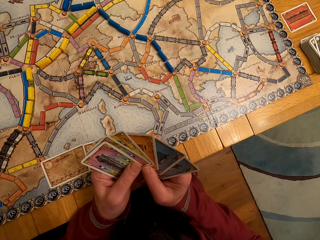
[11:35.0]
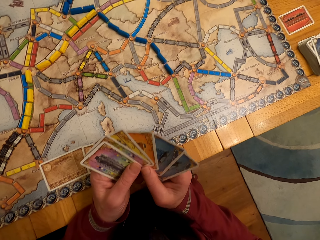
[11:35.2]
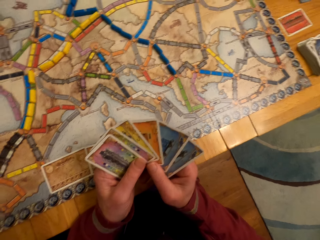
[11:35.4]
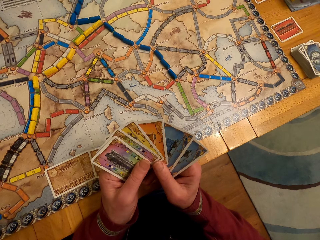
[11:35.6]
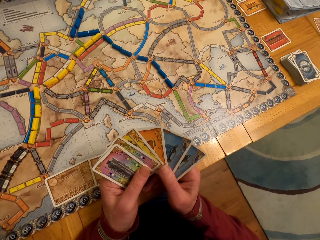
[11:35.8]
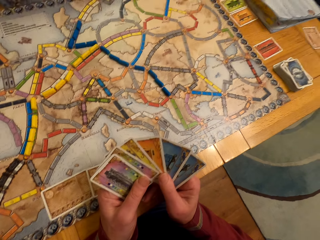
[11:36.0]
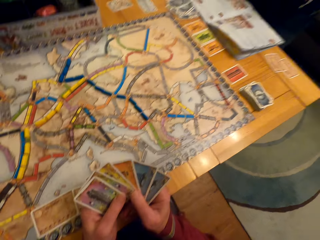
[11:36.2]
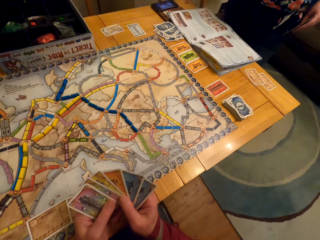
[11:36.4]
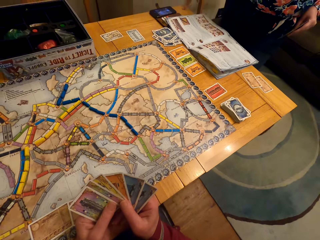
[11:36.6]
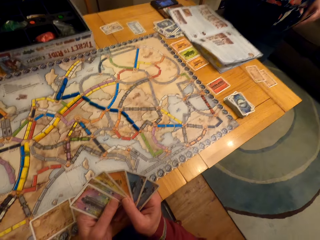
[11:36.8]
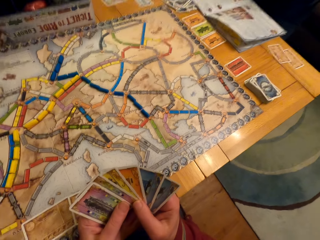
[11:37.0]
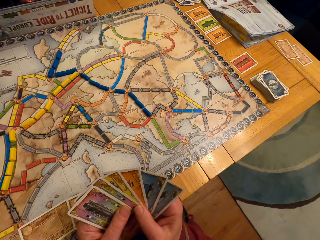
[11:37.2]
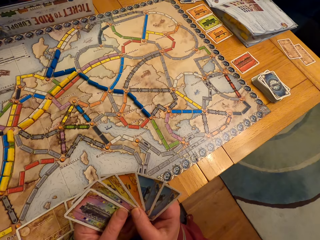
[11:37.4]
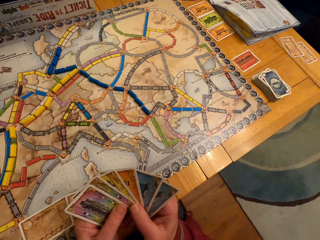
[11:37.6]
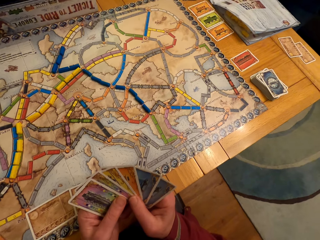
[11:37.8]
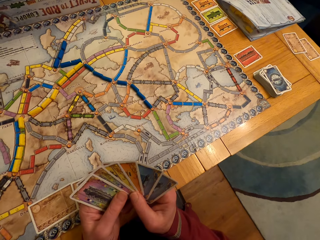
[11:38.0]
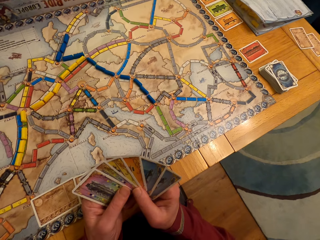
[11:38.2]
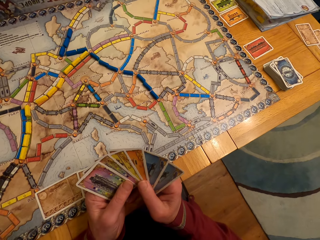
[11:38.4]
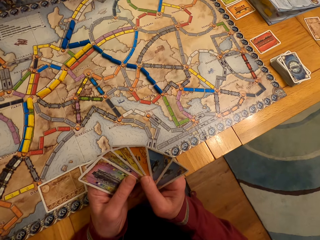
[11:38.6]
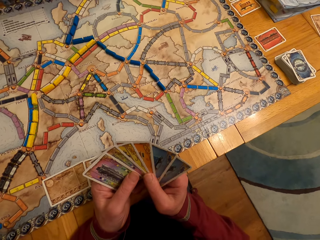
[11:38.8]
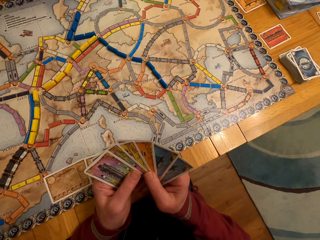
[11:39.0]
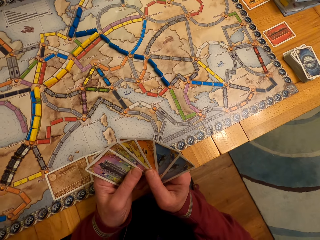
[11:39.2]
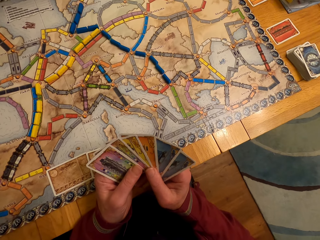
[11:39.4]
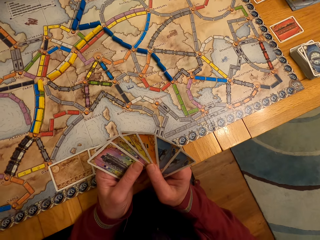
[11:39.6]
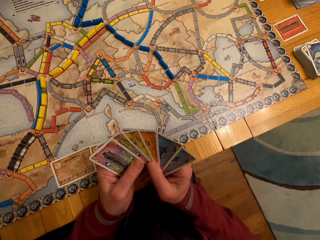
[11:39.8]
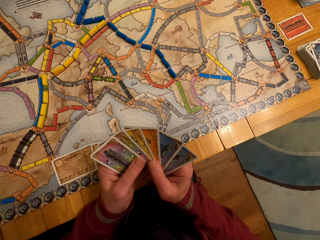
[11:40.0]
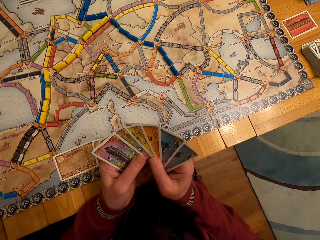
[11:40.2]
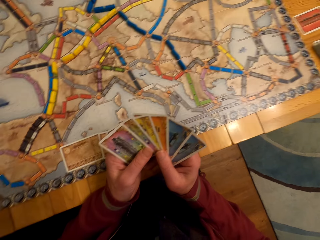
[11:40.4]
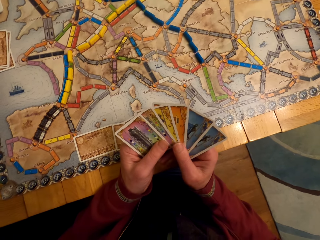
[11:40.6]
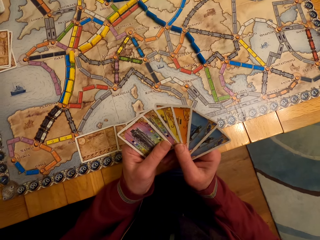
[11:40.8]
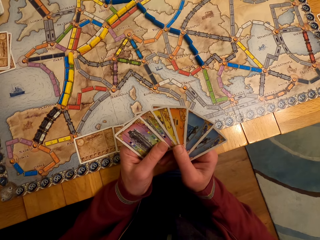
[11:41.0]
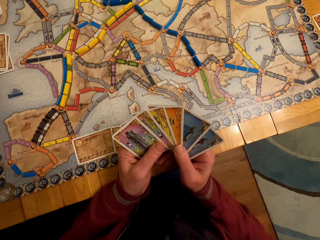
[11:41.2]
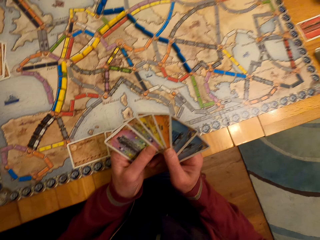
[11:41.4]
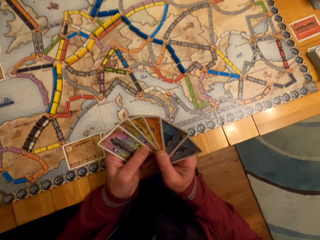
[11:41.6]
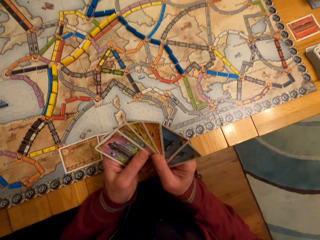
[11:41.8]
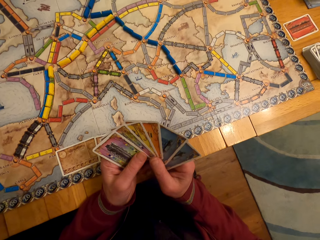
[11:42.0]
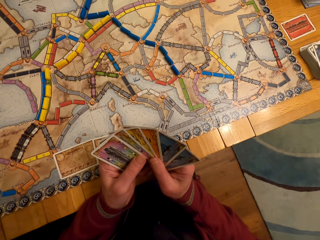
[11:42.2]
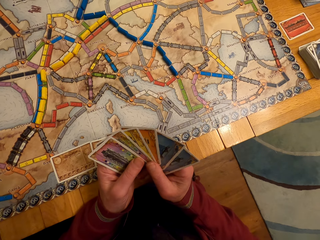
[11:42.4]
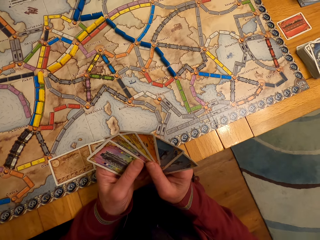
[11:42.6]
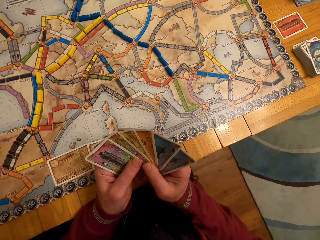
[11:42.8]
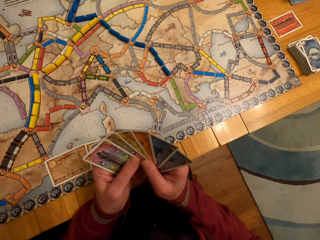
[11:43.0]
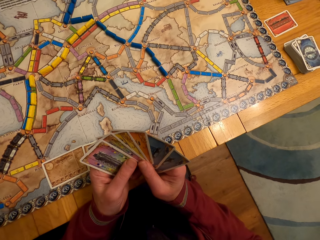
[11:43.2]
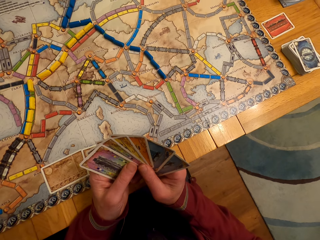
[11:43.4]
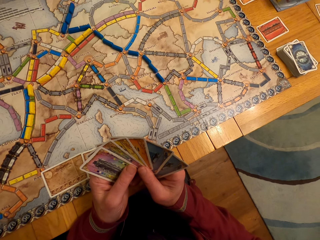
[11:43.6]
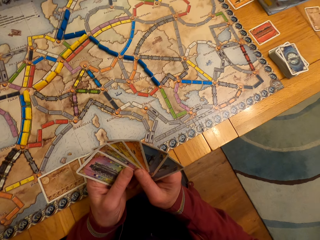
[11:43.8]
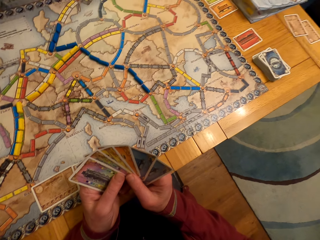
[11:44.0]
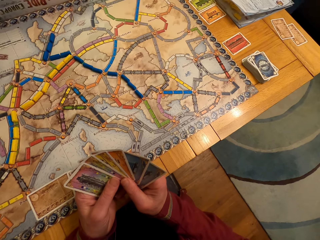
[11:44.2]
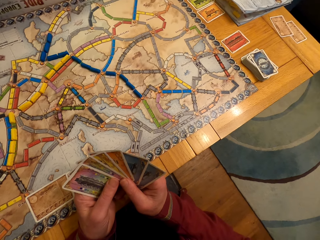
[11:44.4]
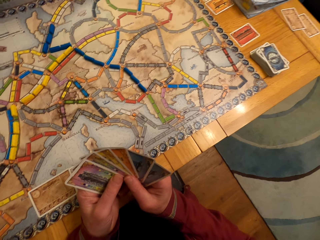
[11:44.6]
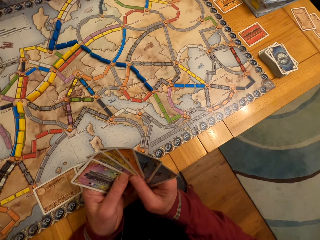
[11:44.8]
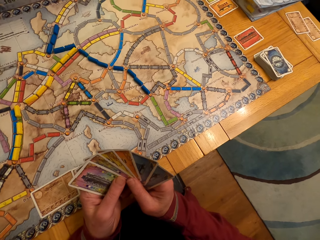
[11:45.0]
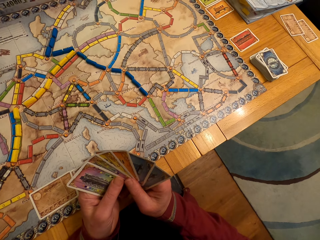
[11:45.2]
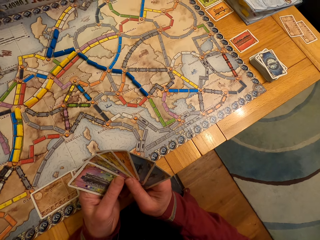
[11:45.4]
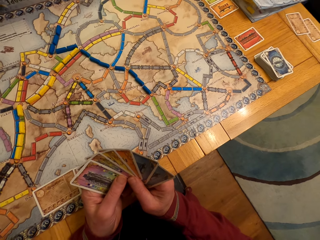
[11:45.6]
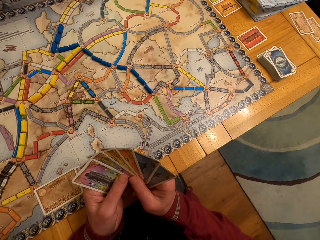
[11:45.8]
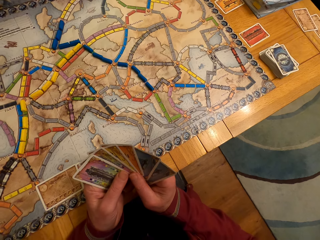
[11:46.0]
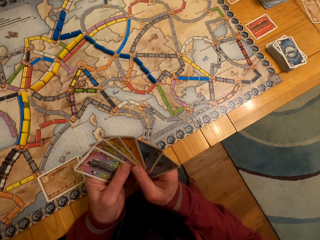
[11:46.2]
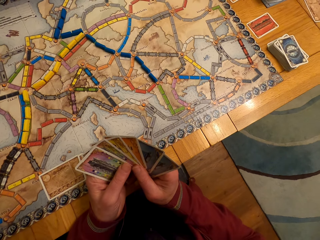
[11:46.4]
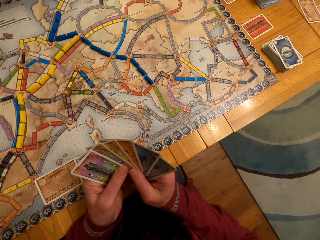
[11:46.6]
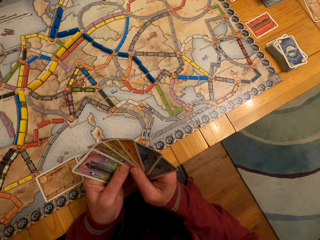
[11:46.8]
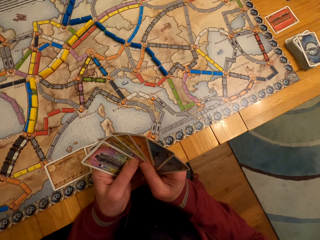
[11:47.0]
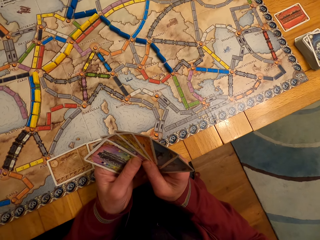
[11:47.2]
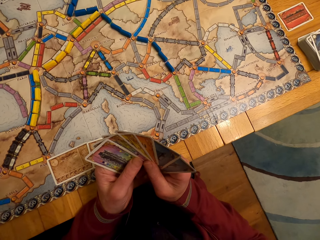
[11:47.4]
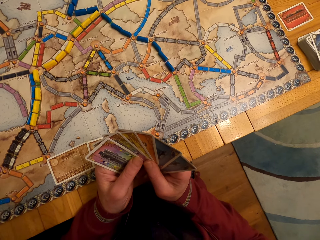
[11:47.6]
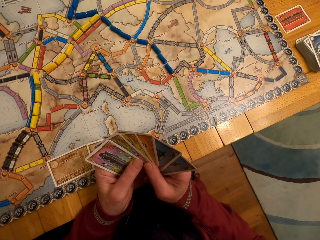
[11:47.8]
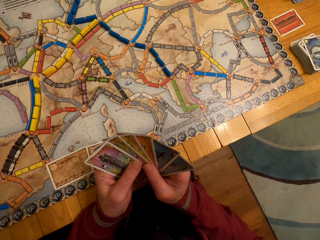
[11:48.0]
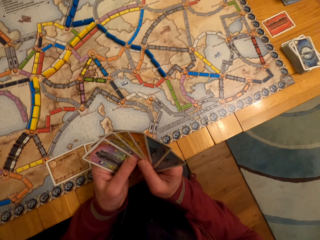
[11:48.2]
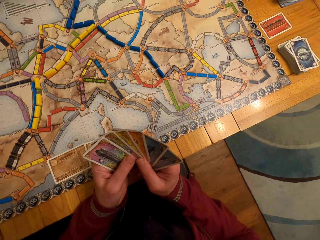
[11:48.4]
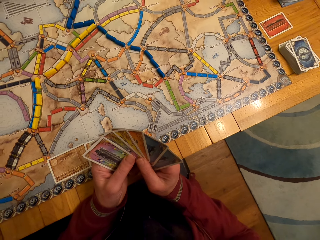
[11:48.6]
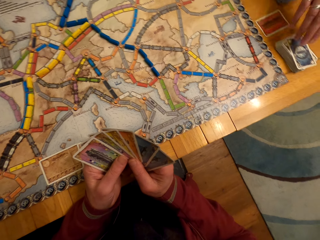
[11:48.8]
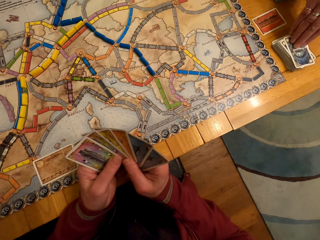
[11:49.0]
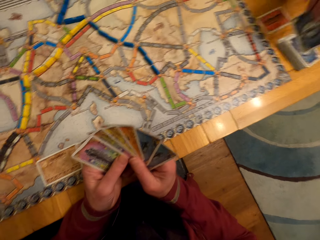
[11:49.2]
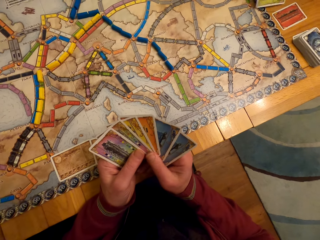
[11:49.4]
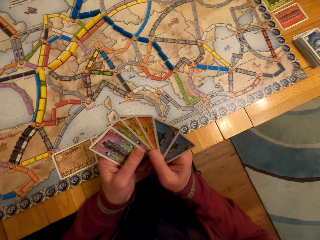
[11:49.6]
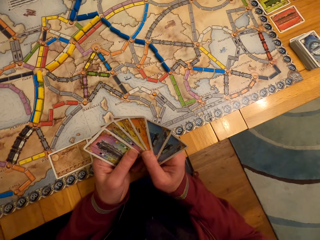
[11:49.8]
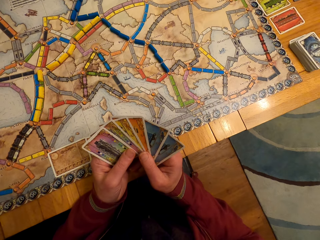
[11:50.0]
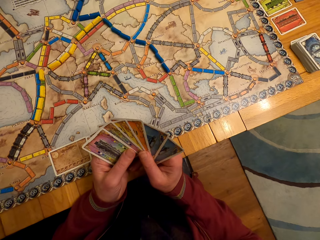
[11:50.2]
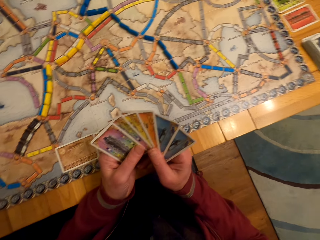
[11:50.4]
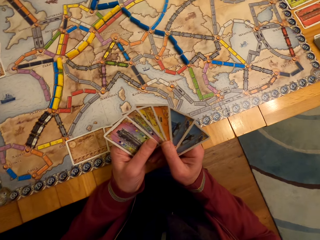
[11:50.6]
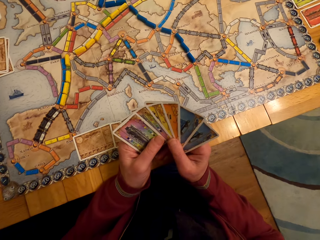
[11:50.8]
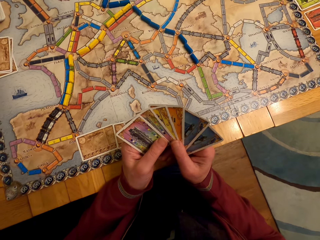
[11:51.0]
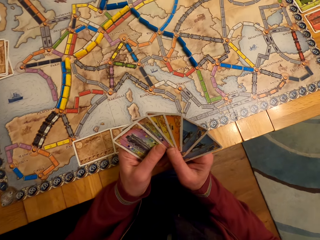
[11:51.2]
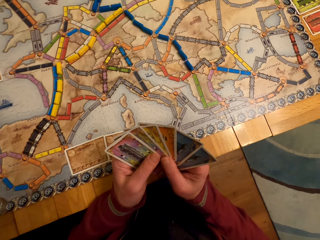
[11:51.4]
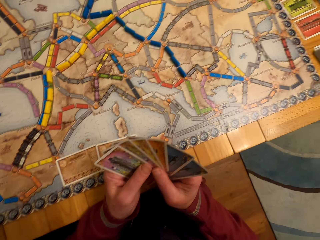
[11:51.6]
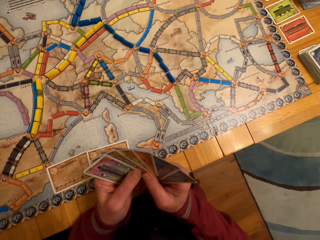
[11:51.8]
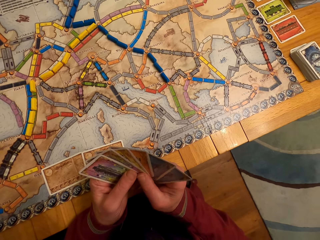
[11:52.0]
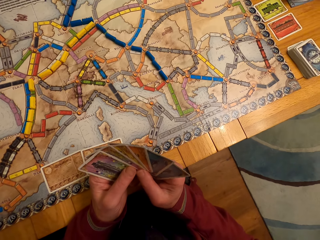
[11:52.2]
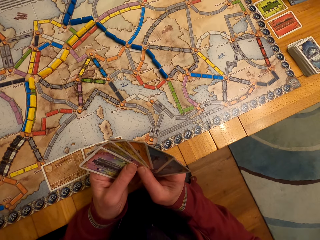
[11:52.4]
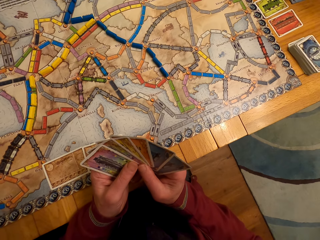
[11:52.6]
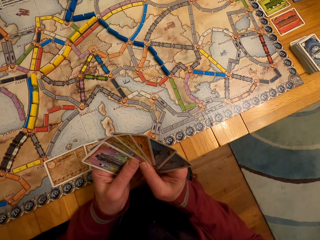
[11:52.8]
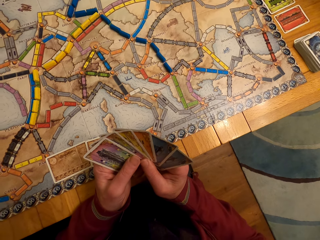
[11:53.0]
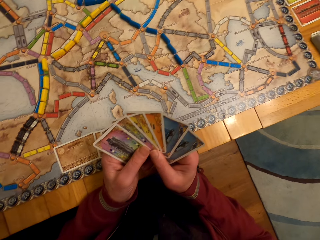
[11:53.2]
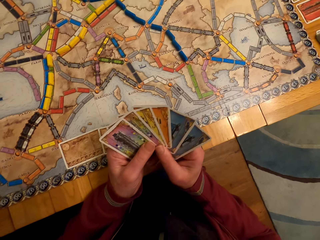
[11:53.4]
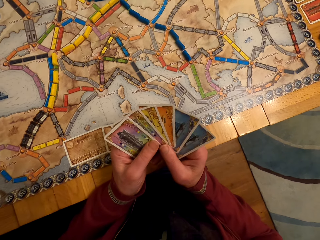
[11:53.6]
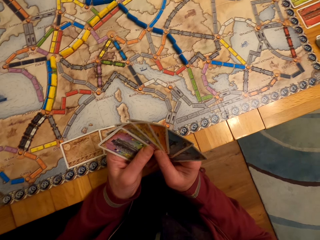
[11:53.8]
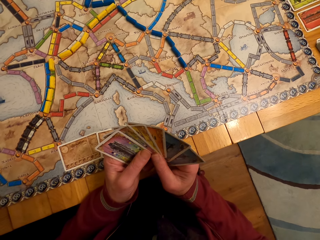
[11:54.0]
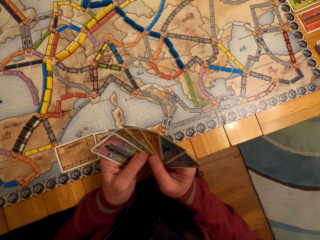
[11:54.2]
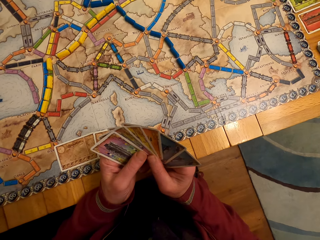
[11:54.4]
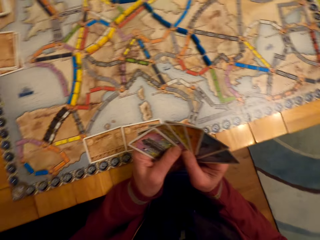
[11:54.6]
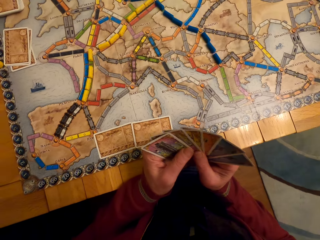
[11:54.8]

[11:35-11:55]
A lady looks around. A man looks at the cards. The lady picks up the card. The man looks at the cards.

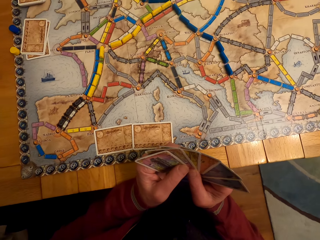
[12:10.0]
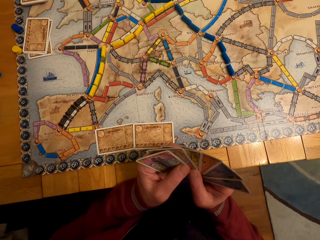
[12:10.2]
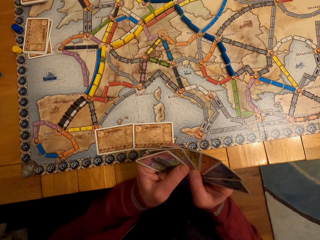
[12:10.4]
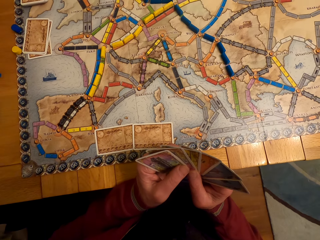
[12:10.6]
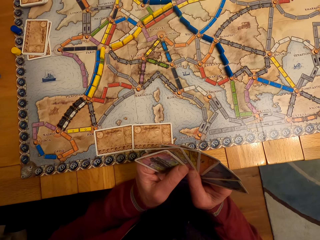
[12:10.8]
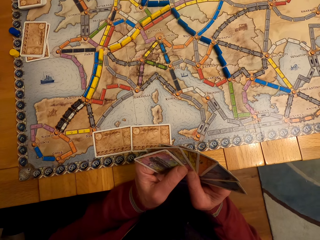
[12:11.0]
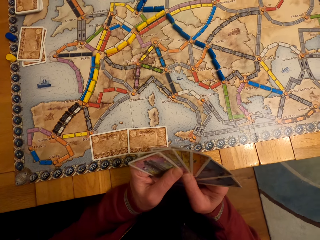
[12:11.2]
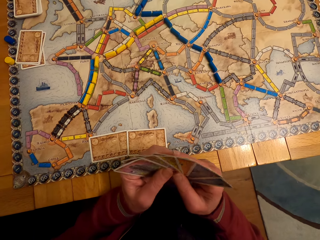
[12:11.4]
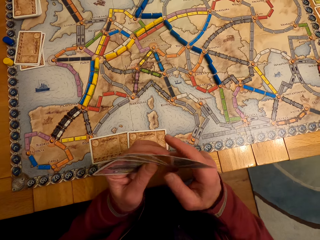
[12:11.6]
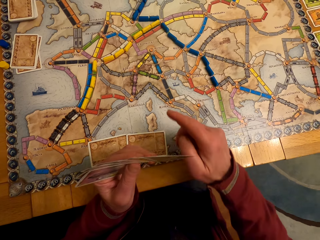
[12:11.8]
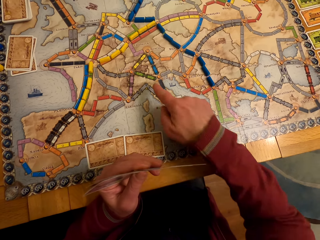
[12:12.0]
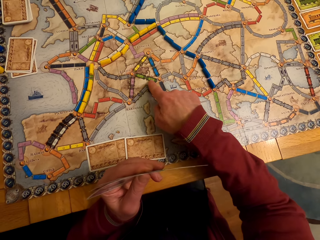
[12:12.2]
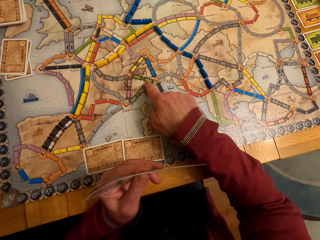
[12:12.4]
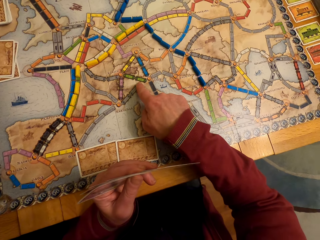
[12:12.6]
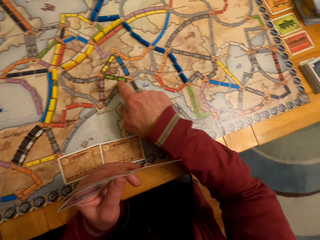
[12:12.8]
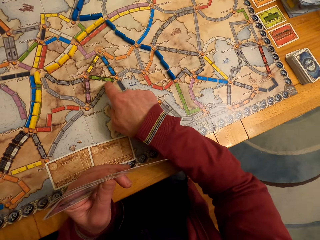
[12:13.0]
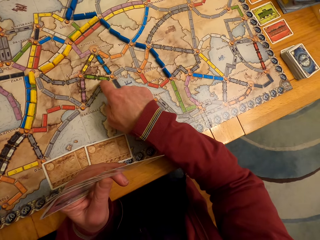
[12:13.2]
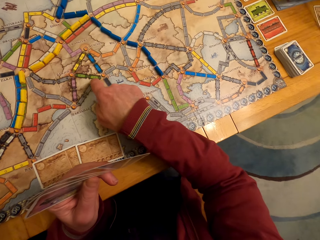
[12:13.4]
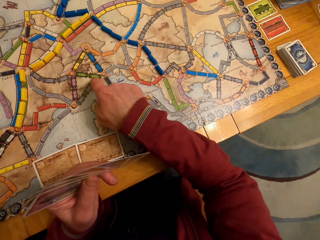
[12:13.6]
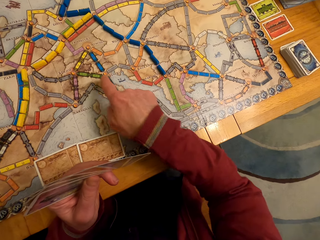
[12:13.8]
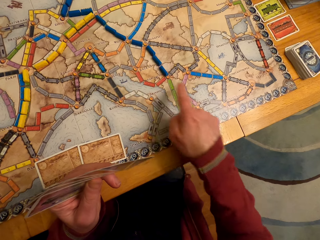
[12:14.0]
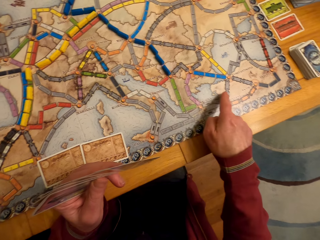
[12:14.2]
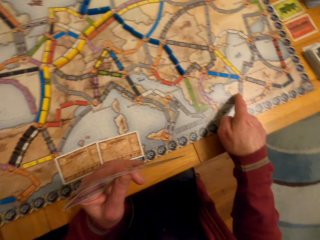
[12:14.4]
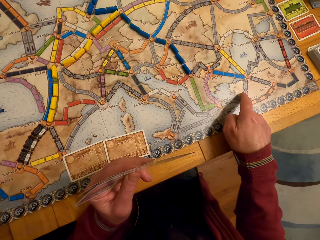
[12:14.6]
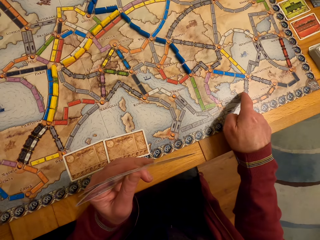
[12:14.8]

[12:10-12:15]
A man touches the paper. The camera wearer points at the board game table with his right hand. The man moves the hand.
